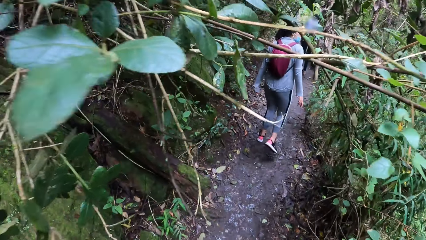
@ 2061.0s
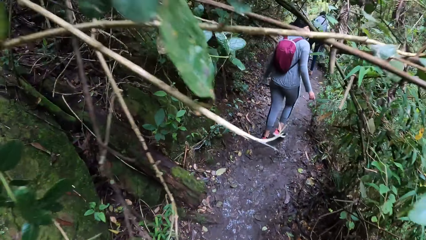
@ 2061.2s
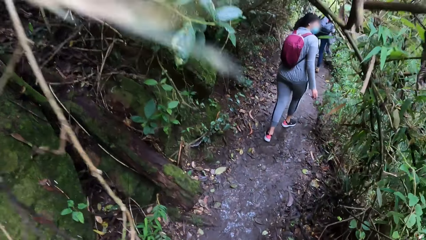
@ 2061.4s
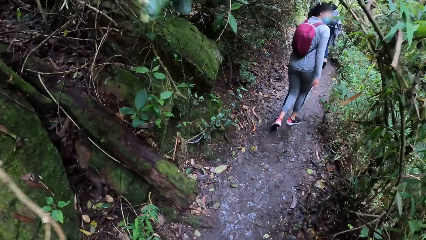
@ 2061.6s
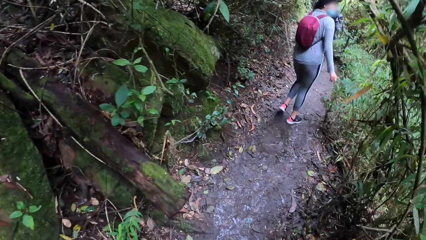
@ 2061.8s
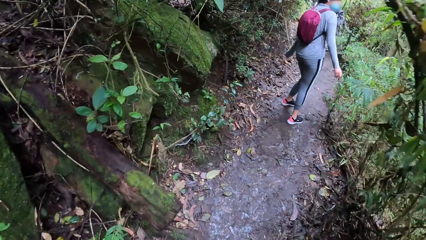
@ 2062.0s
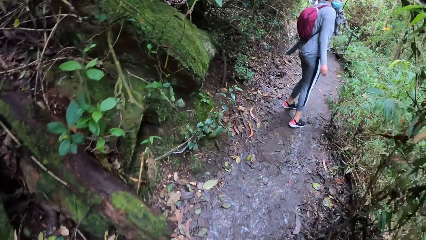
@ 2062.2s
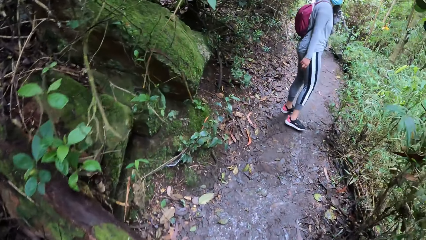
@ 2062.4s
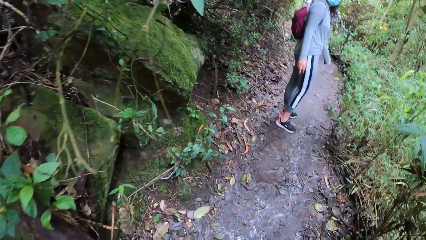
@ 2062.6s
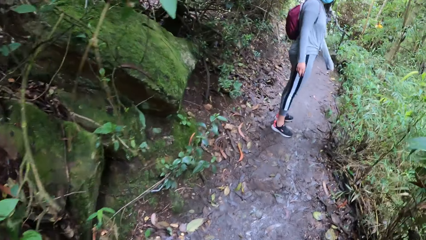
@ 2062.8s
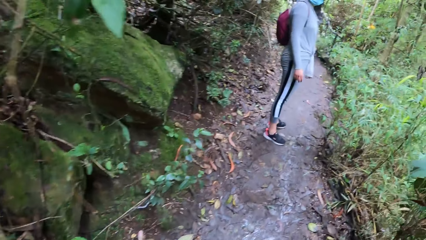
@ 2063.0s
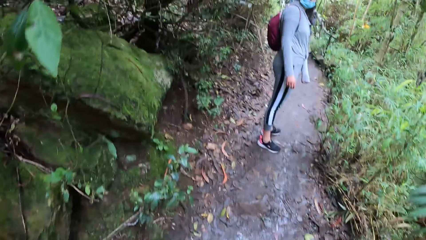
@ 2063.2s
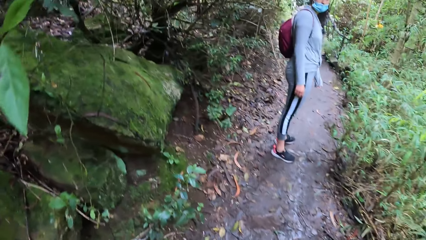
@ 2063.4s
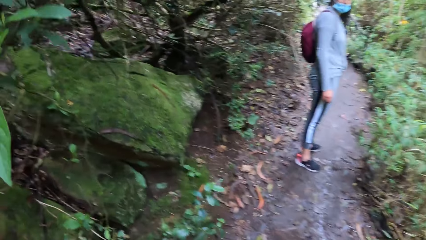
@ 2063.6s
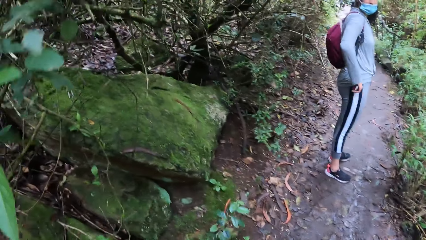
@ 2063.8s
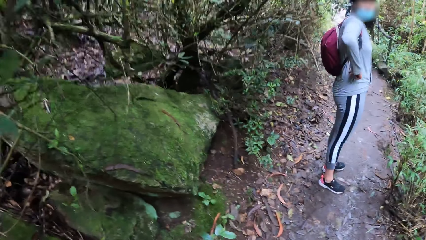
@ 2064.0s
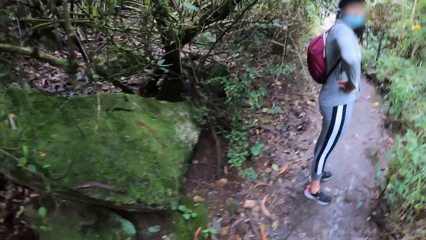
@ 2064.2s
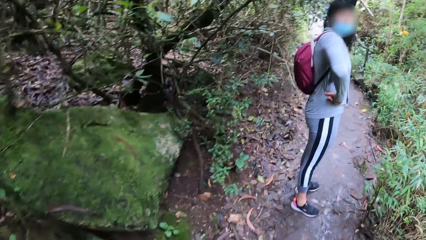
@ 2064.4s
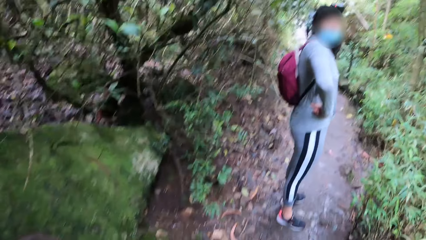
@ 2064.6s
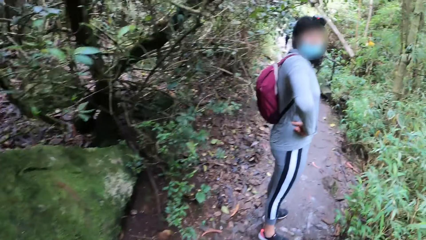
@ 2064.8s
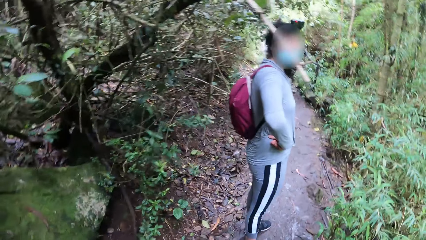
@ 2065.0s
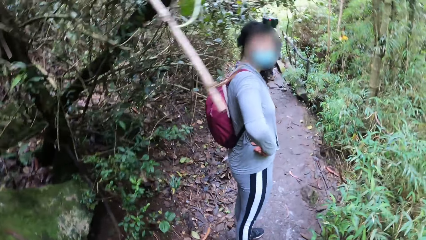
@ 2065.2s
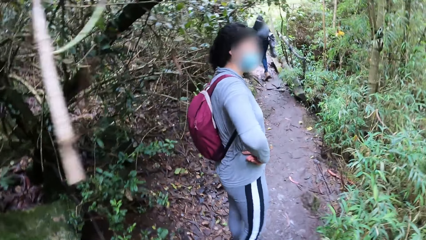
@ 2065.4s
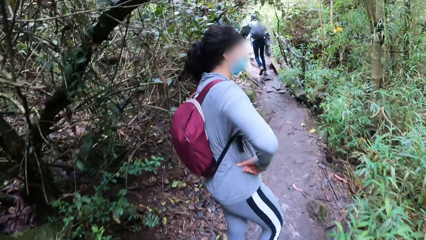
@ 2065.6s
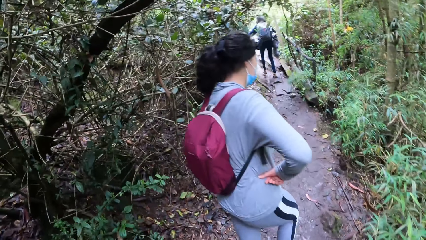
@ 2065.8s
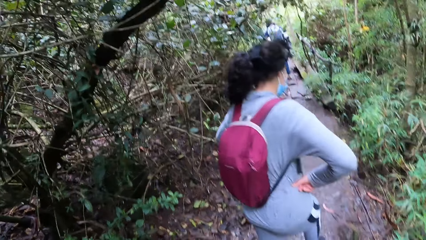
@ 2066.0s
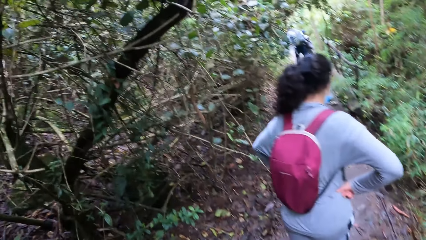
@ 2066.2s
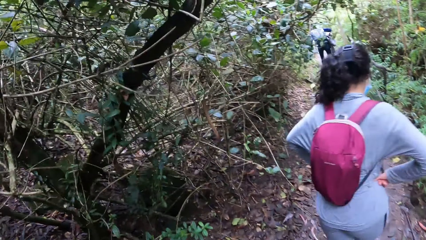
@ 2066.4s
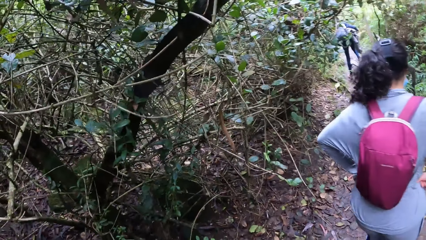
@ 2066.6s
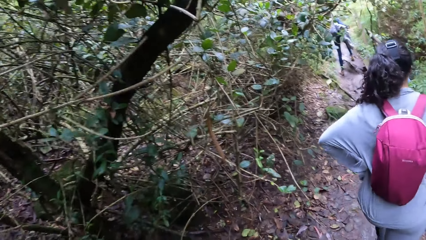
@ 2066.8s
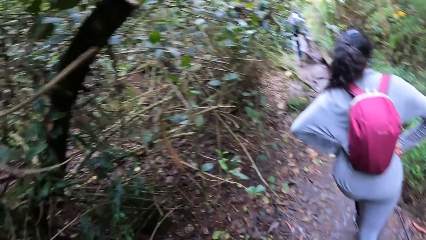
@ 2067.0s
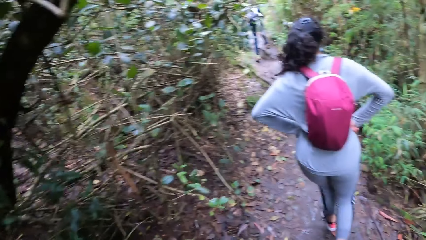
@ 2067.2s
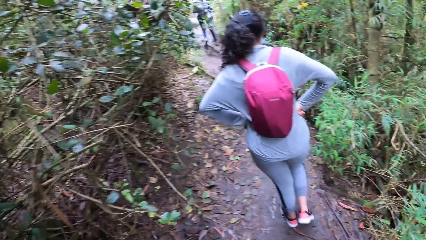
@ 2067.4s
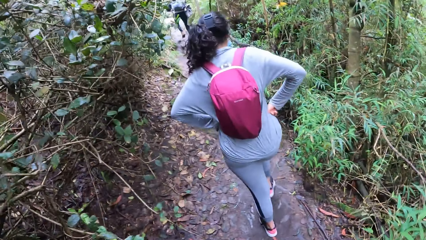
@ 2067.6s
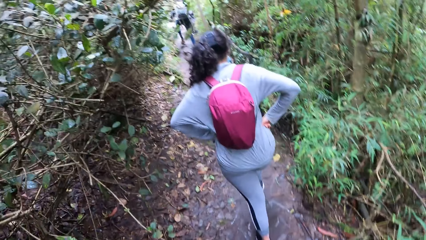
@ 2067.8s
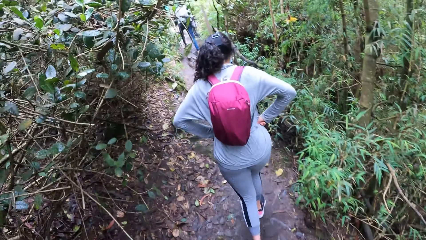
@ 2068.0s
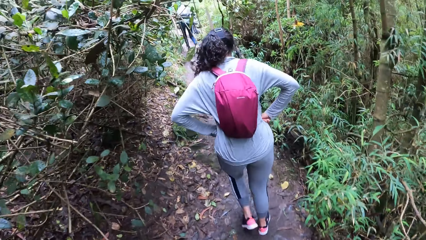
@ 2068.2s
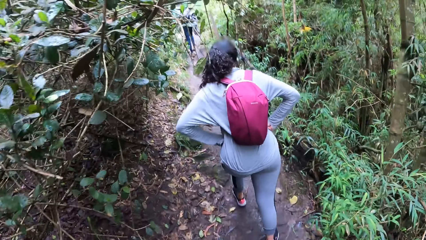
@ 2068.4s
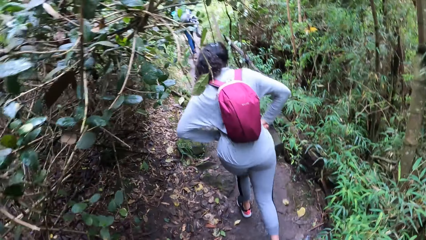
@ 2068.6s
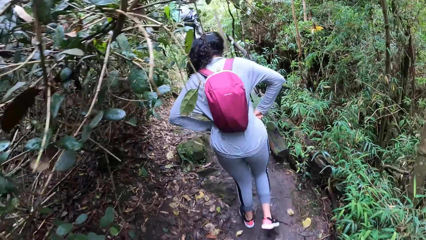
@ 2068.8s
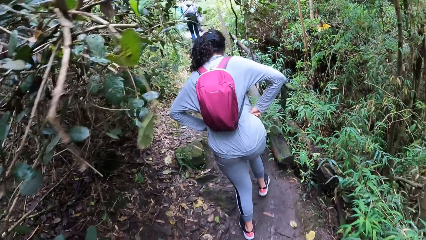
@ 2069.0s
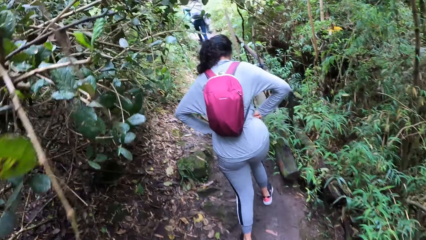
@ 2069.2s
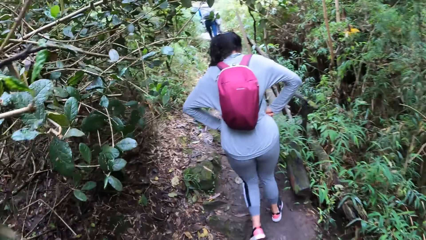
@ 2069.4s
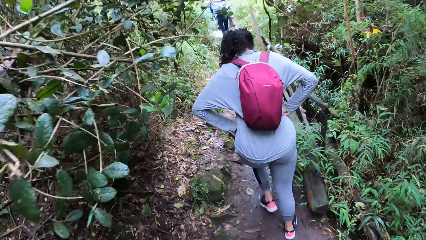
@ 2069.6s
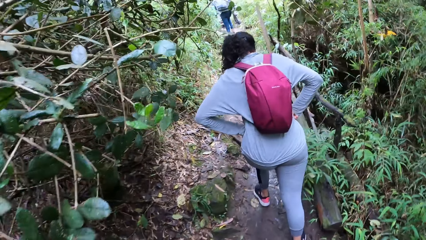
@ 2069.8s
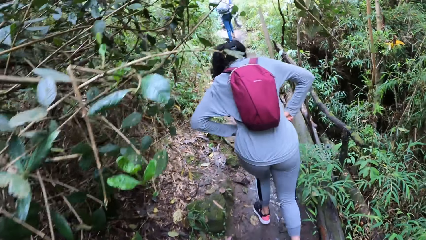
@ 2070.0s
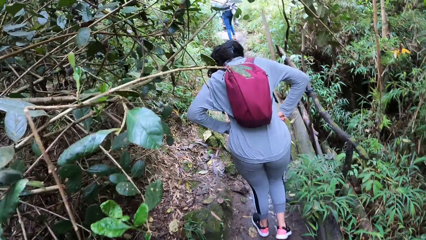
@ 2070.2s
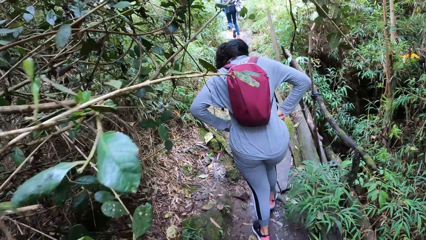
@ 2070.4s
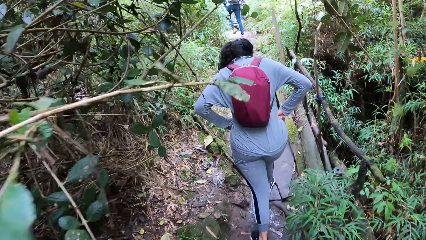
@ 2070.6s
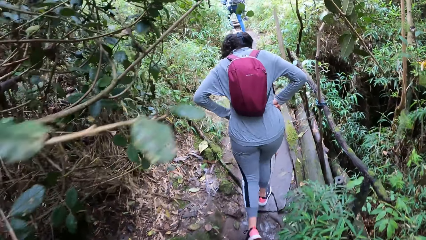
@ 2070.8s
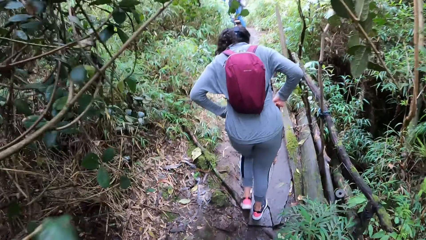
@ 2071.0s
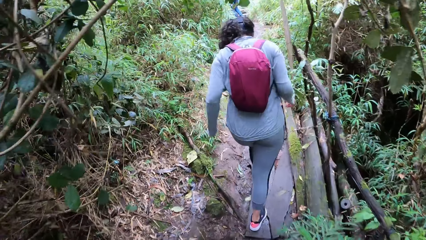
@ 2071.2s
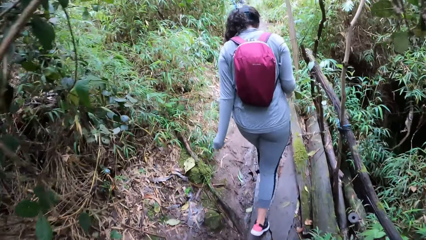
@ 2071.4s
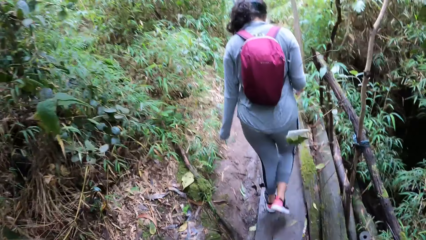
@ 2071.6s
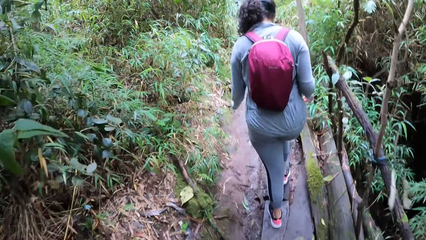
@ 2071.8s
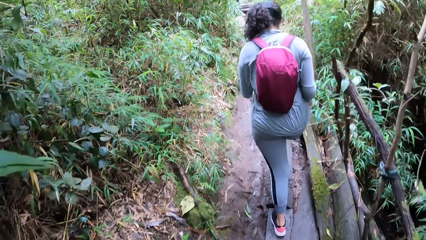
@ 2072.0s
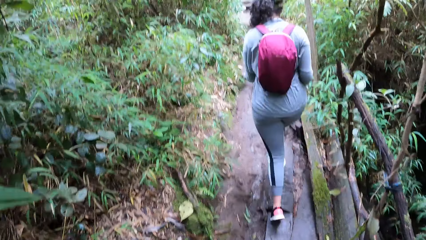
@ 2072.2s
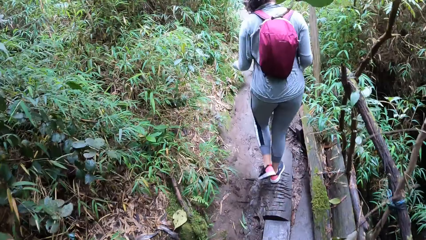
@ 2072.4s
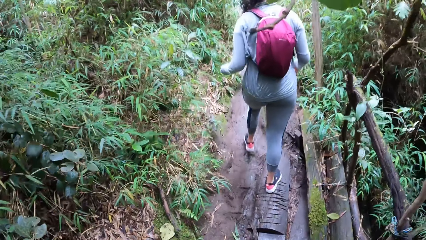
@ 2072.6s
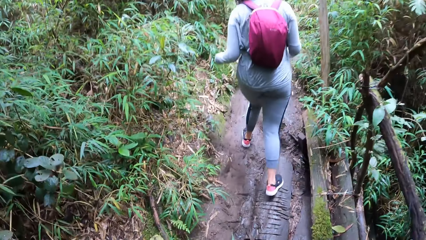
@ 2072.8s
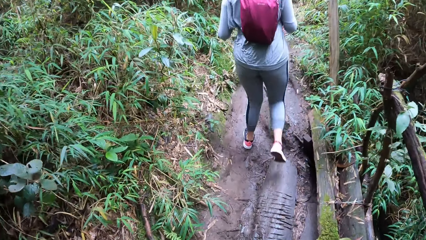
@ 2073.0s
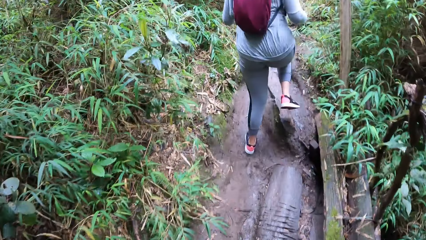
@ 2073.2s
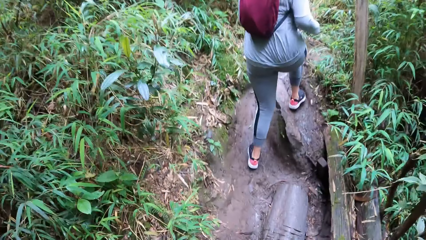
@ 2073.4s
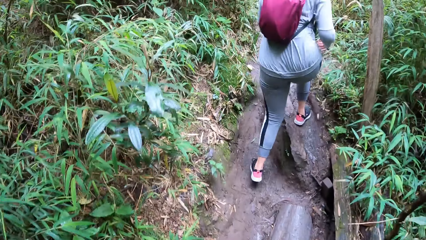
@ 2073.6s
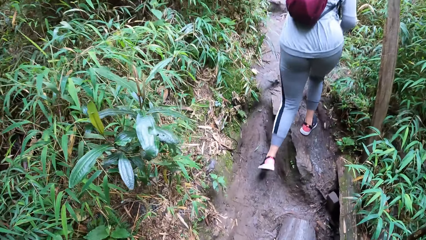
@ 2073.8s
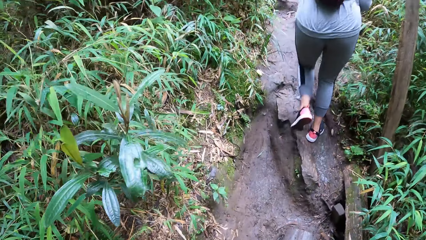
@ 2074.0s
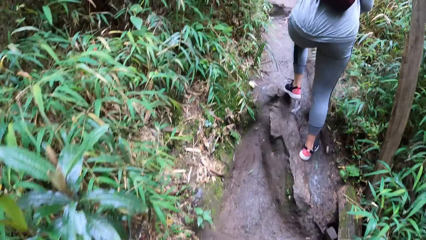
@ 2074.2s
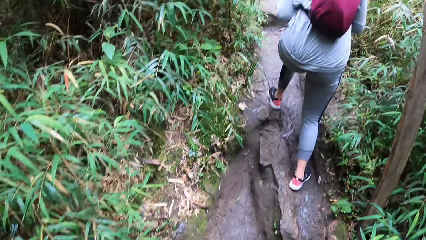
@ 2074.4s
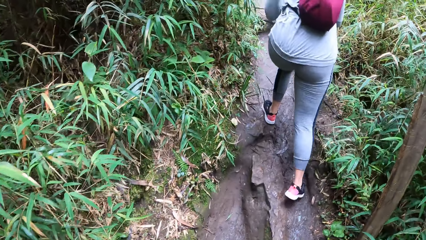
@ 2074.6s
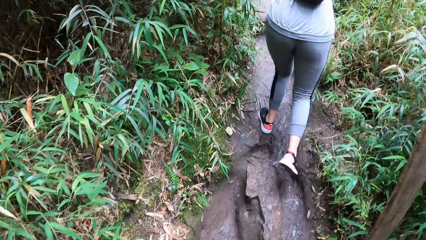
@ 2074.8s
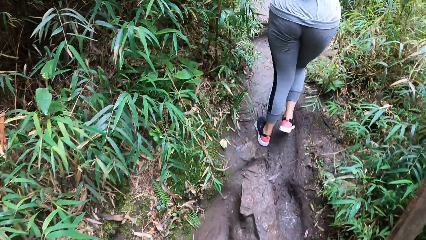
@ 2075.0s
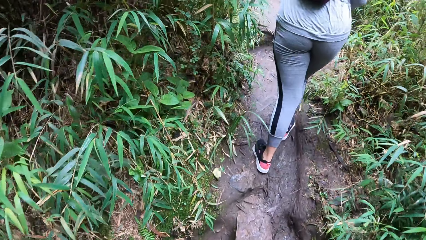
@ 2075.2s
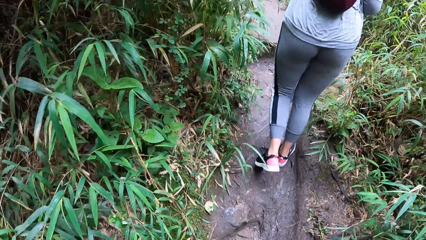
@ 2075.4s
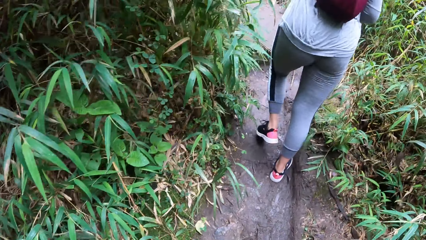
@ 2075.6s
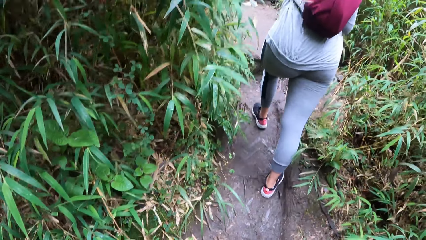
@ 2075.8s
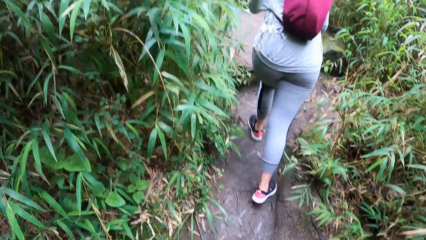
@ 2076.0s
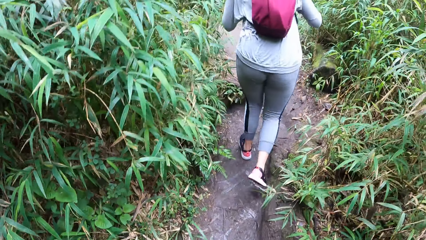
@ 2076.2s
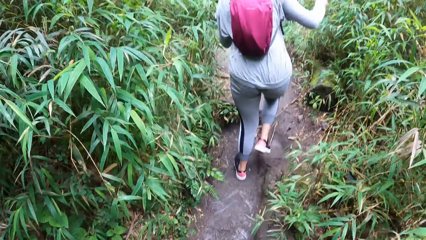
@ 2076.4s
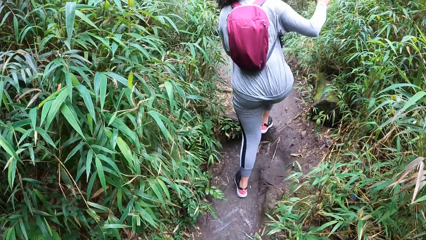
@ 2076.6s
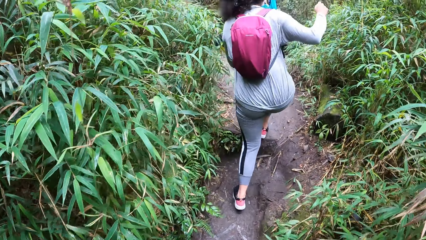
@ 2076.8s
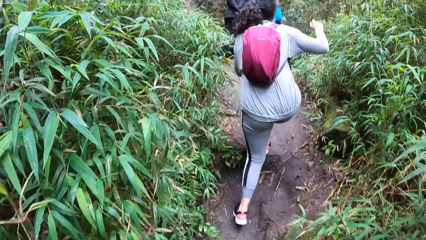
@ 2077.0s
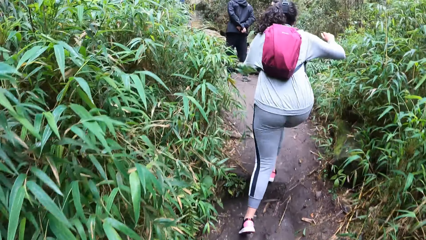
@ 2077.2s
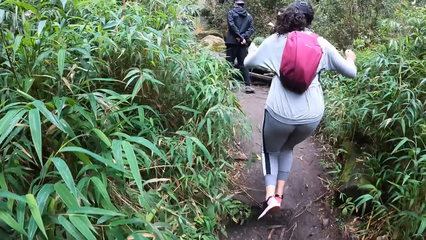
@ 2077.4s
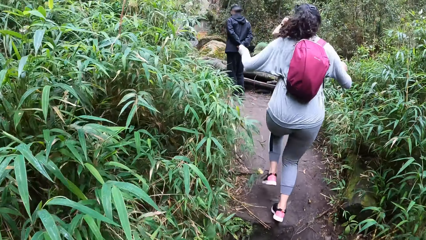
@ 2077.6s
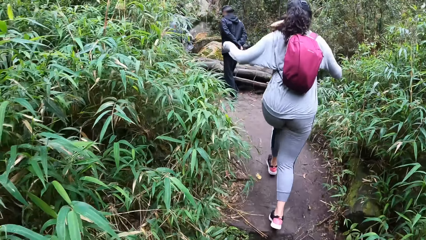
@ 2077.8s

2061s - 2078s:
A woman stares at the camera wearer. The woman puts both hands akimbo. She walks along the bush path on the mountain with both hands akimbo. She drops both hands from her waist.
